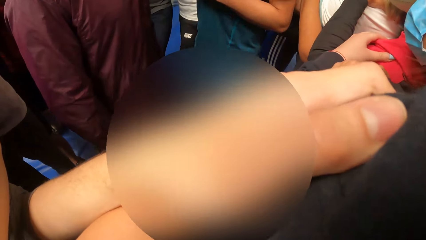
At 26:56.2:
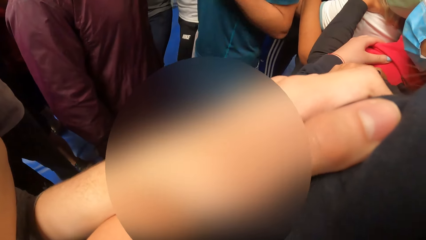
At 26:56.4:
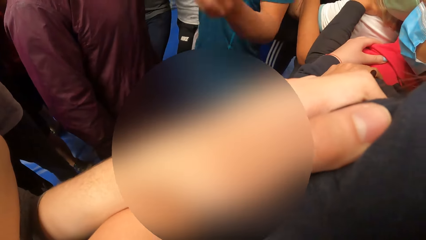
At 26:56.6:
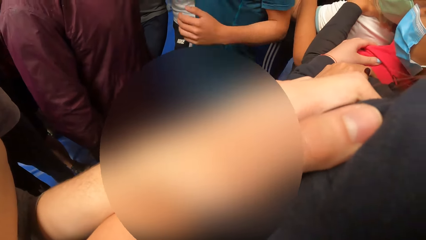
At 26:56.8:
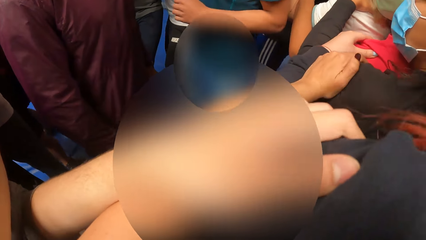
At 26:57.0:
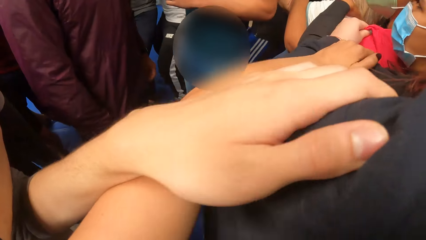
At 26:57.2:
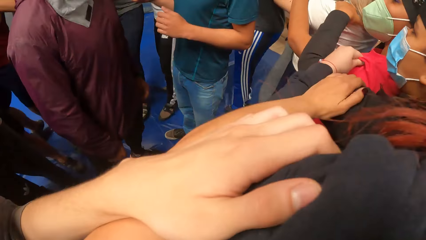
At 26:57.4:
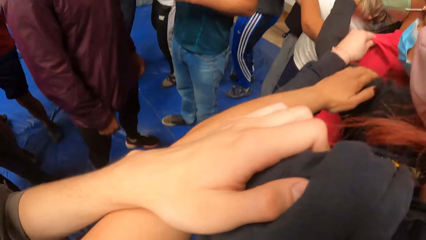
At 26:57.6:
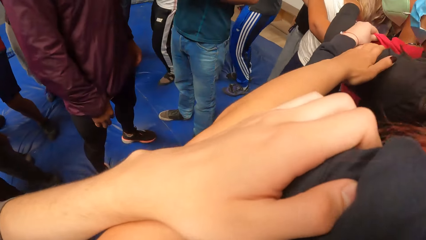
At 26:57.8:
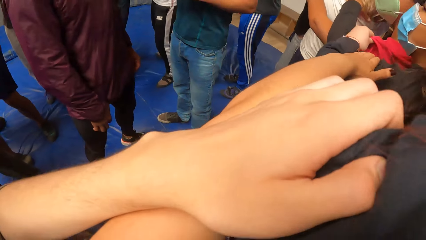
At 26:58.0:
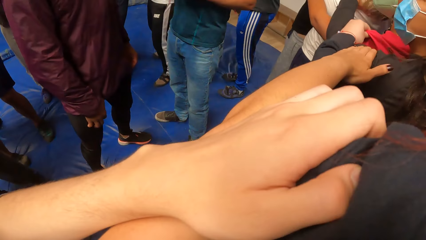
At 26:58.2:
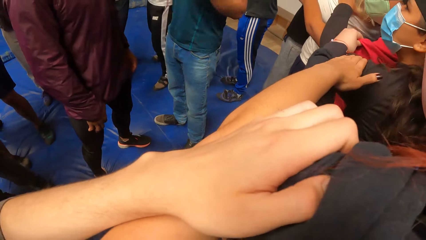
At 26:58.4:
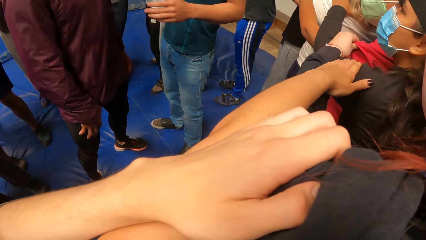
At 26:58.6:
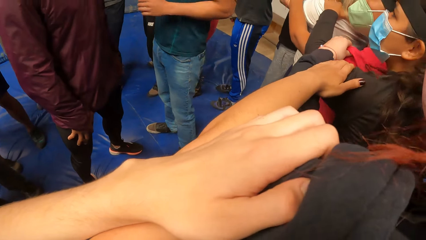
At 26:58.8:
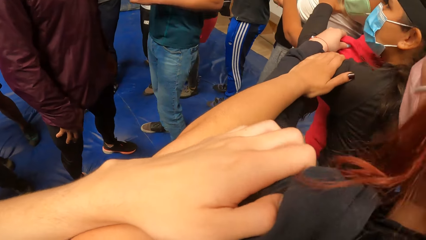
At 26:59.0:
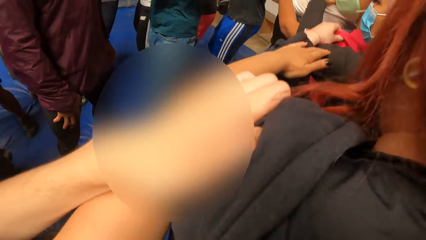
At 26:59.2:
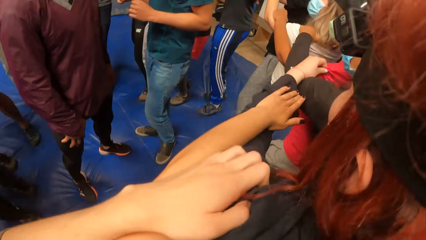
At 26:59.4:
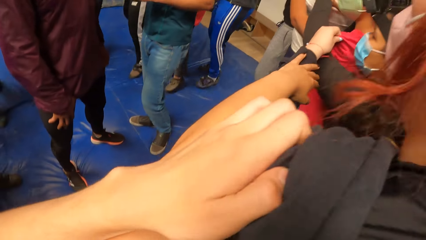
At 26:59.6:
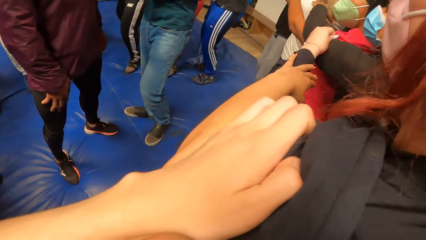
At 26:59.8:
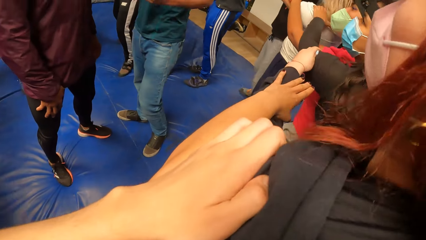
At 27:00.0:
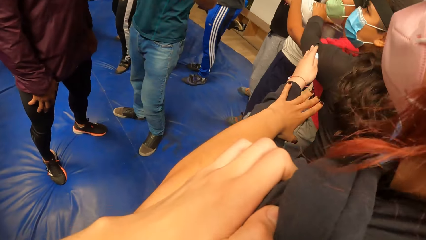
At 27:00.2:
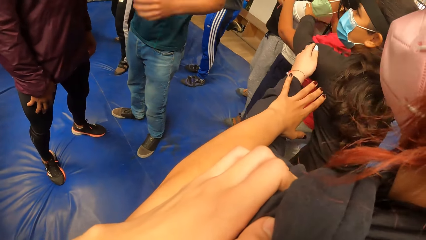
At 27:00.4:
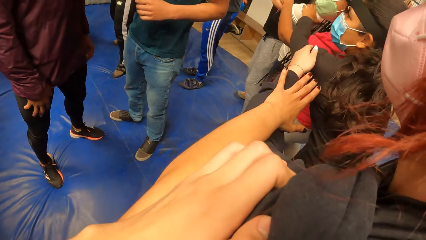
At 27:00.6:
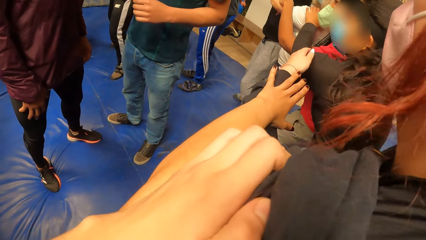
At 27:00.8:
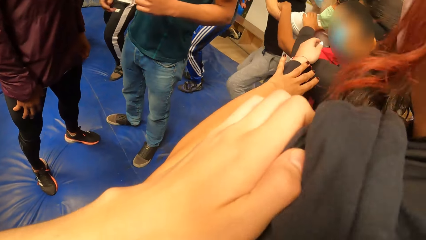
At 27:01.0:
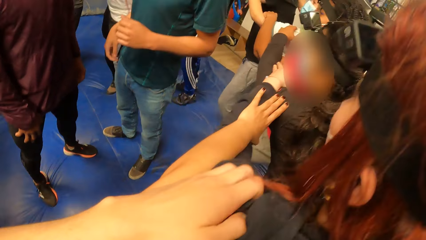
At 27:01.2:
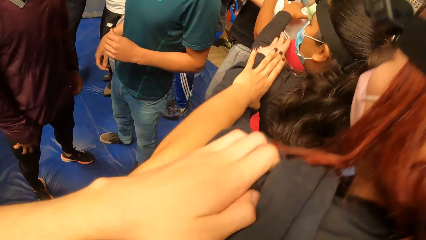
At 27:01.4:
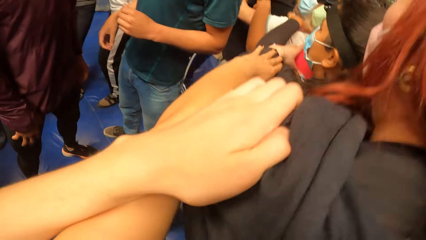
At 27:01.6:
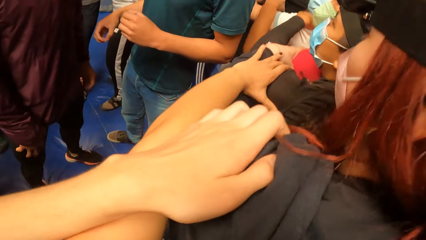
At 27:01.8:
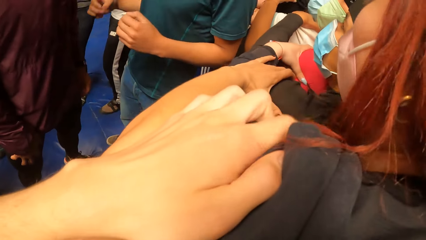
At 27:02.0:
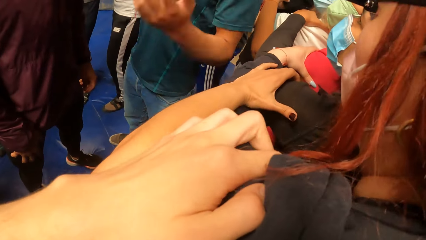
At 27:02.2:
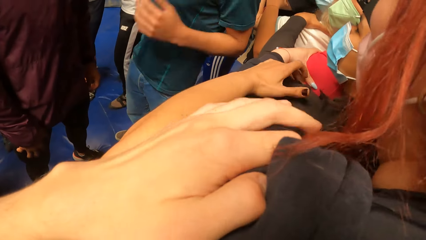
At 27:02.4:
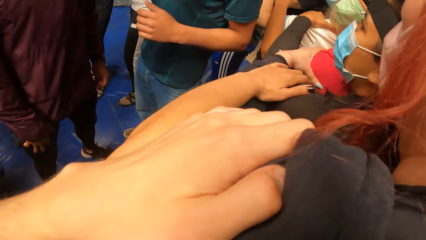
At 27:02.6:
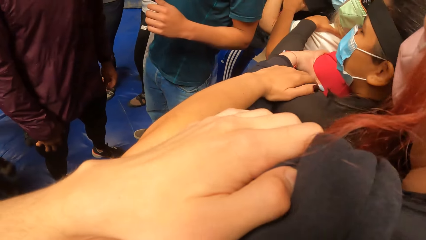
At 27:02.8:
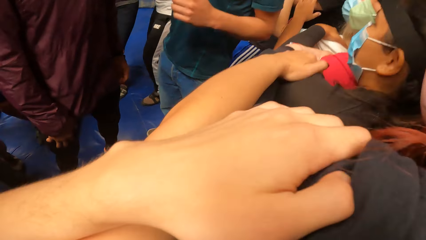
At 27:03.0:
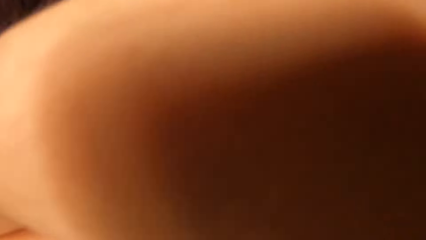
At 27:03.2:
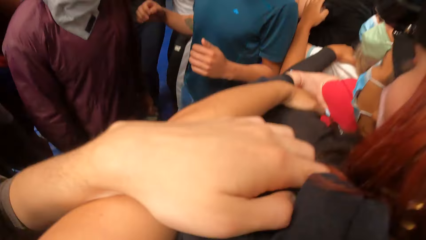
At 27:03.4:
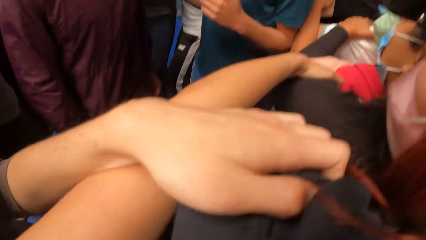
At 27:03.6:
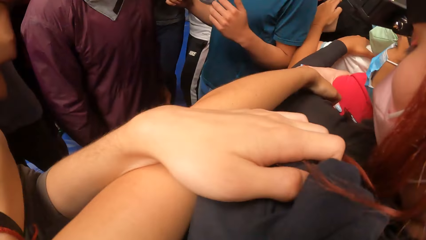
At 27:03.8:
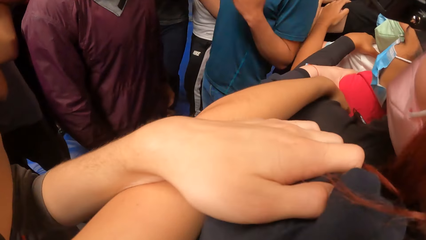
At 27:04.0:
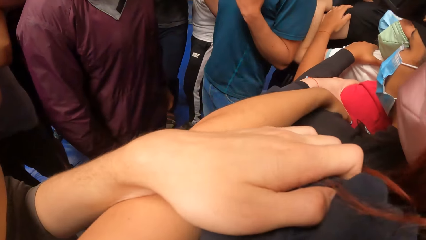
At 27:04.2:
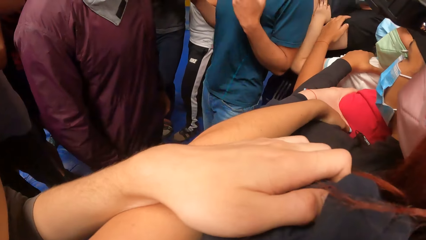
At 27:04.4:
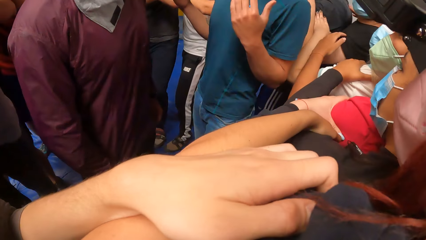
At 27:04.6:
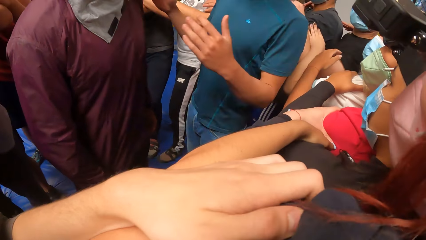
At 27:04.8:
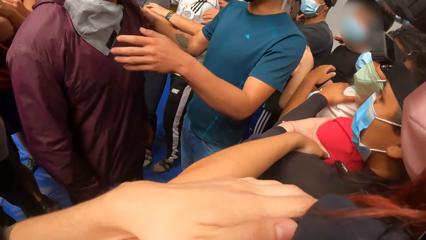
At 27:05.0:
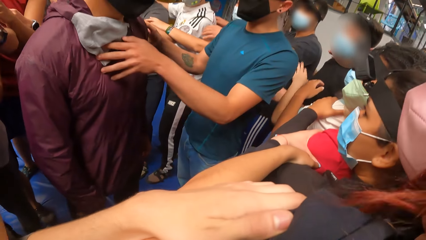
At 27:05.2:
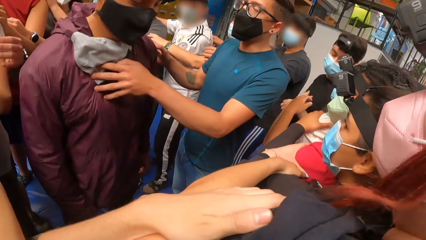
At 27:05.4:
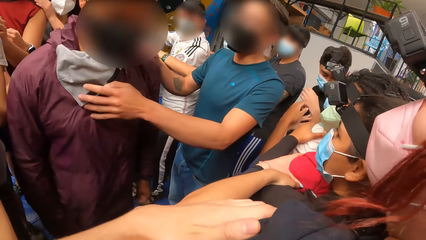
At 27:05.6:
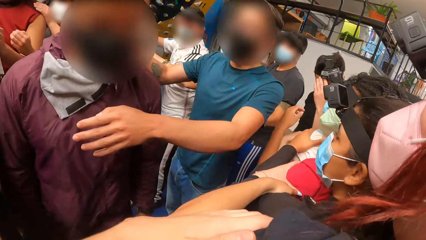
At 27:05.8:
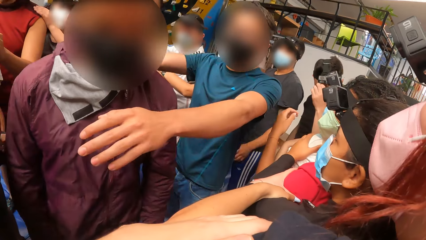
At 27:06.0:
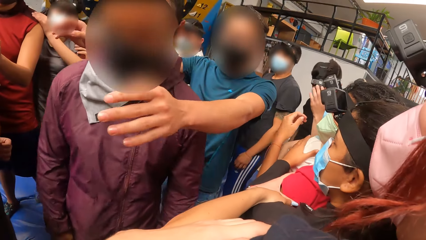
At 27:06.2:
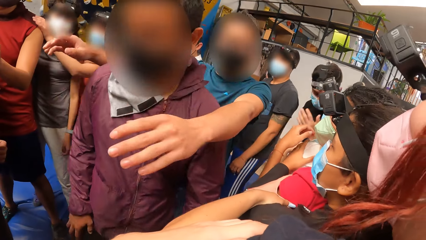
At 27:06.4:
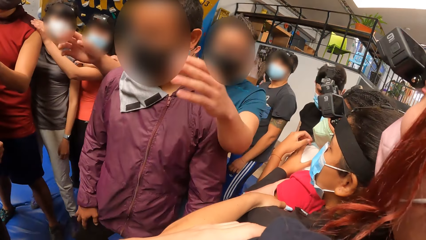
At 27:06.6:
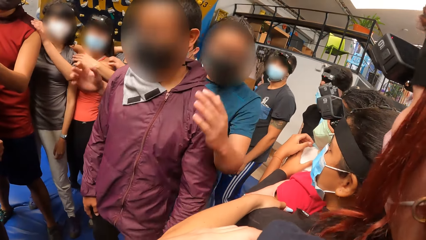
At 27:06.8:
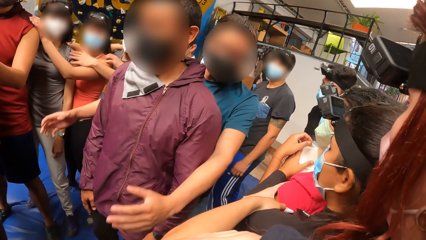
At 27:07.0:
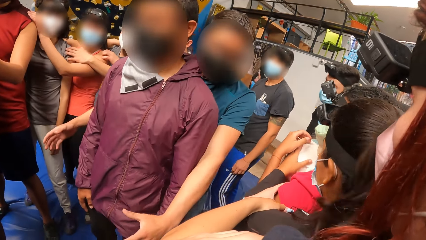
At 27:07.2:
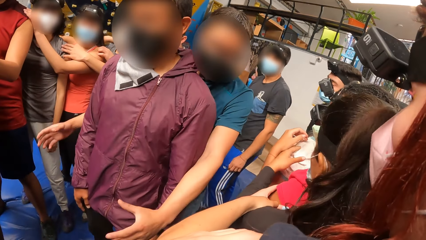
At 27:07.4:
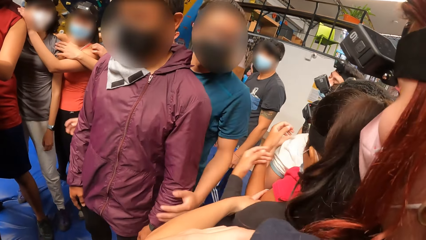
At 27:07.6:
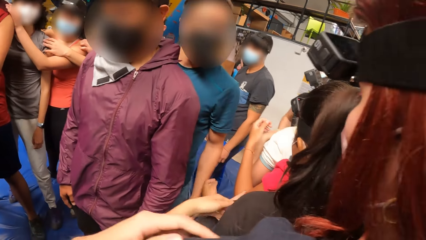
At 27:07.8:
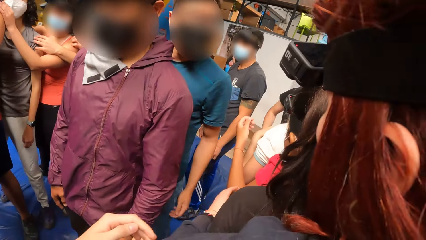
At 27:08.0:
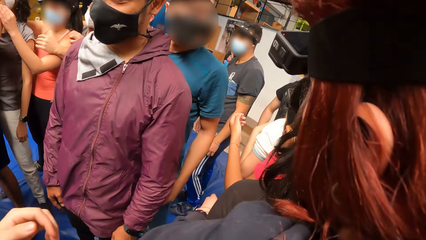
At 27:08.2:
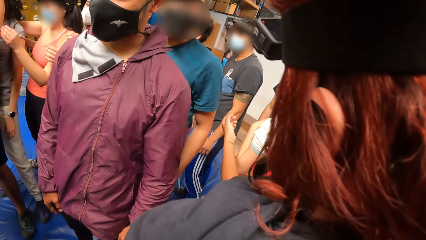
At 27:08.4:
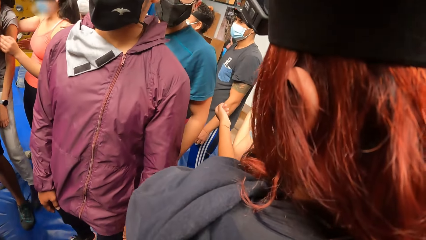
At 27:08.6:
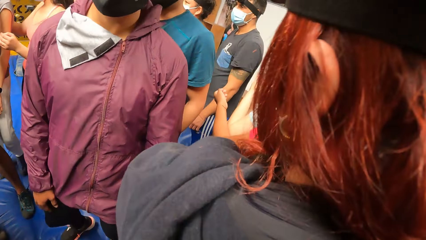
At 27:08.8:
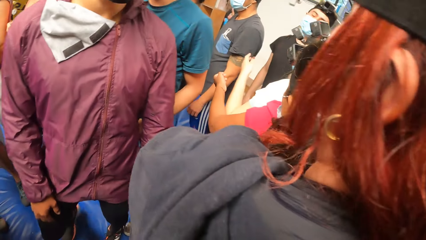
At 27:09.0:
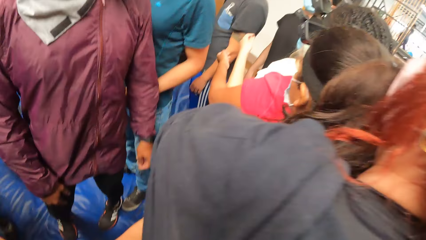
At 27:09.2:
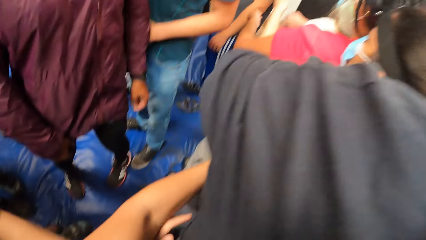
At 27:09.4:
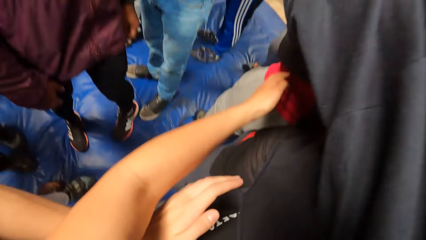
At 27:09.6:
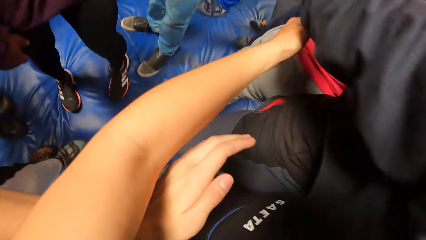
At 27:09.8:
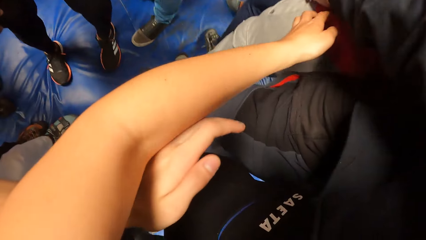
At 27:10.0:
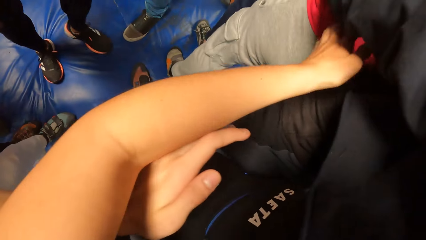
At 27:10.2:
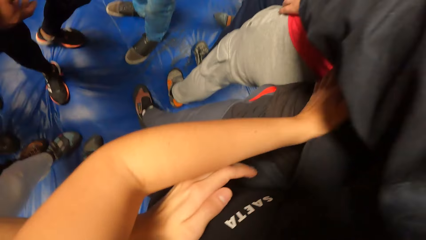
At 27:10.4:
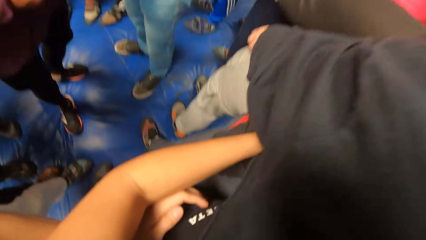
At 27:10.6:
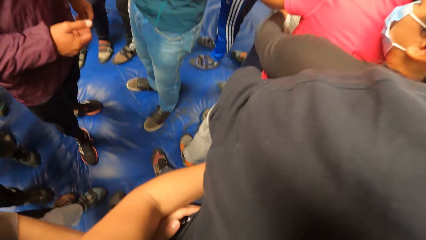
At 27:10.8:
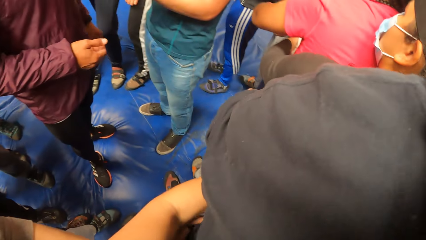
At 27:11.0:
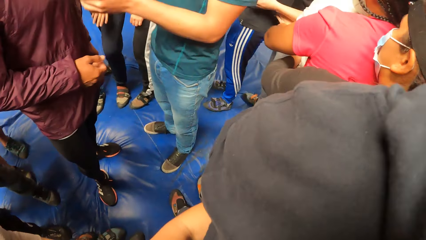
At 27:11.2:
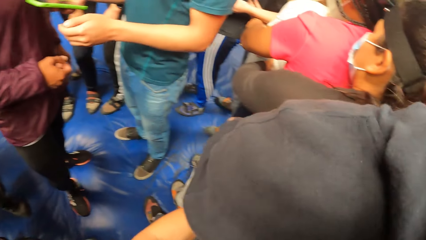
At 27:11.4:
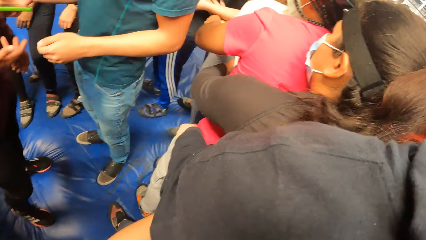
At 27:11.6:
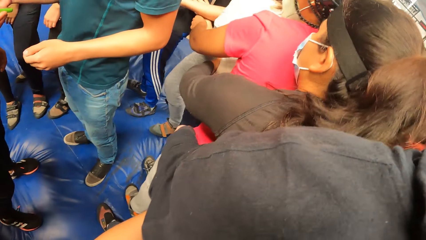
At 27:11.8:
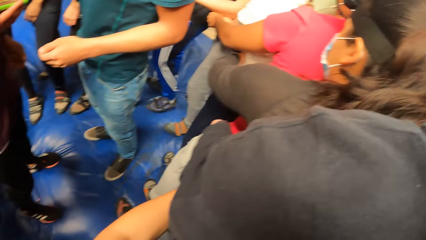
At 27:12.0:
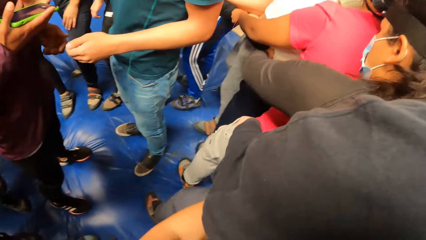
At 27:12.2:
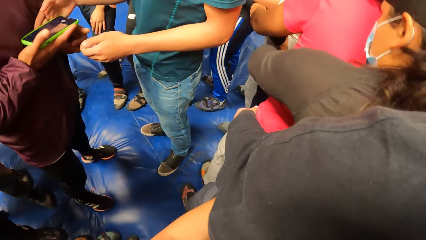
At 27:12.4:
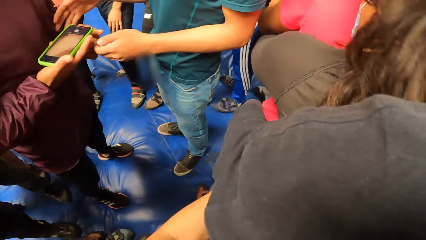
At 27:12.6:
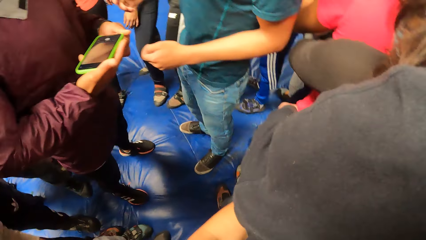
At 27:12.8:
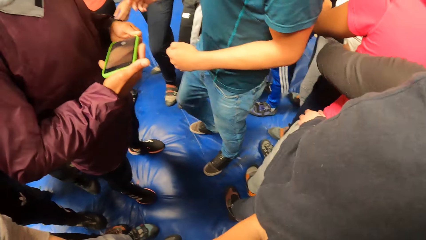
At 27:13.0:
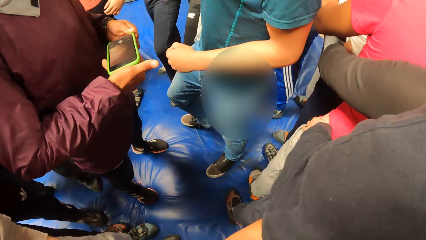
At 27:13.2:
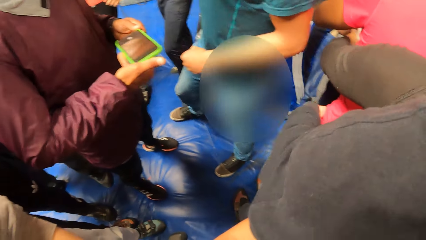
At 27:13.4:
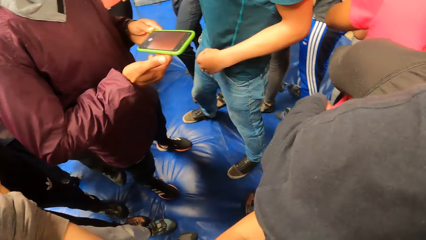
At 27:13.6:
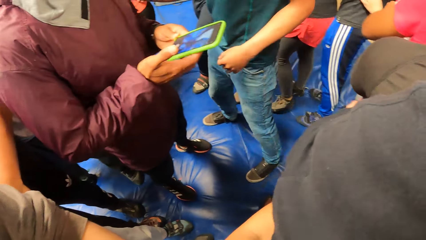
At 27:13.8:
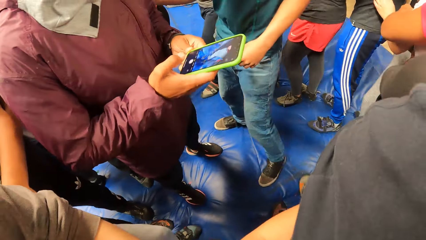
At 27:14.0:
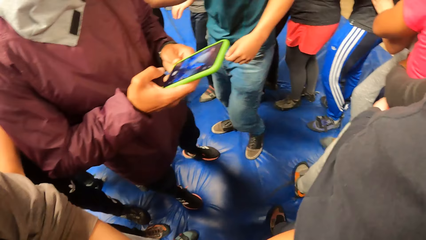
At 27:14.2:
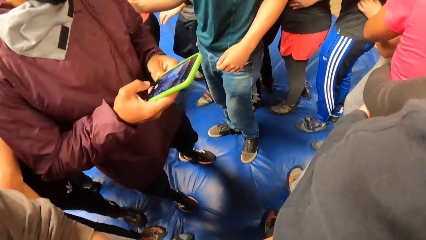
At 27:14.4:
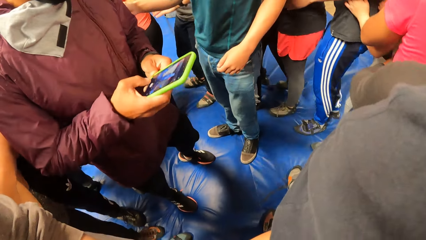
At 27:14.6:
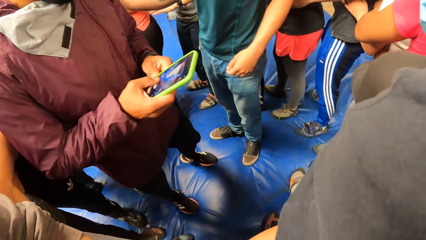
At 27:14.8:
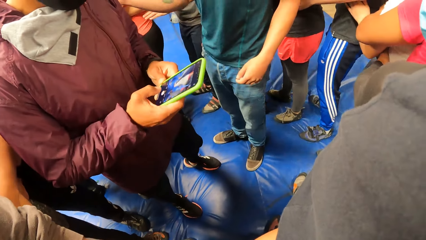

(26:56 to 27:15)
A lady jumps forward in the circle. The camera wearer jumps forward in the circle. A man turns another man by the shoulder. The first man shows gestures by hand. The other man turns to face the first man. The first man hands the other man a phone.
